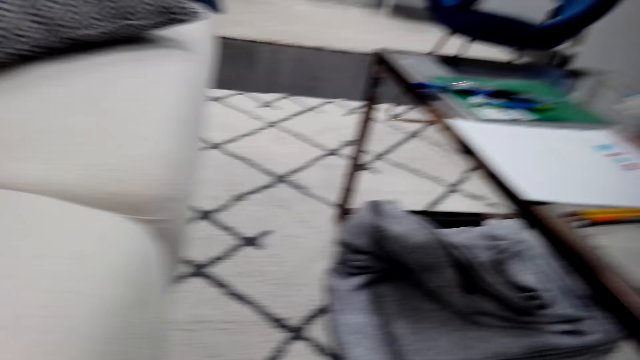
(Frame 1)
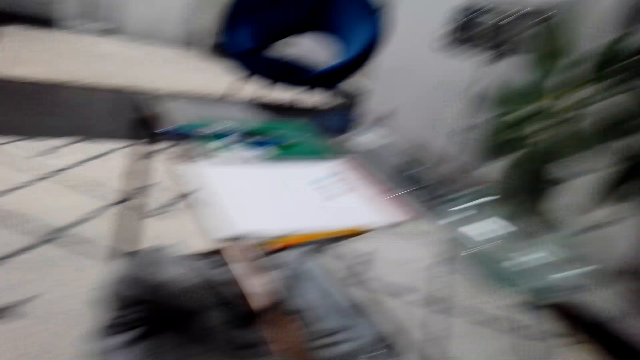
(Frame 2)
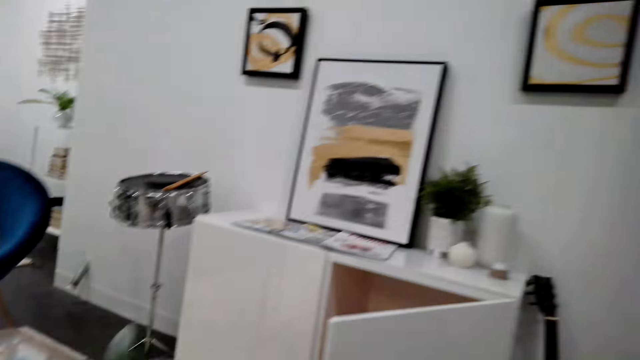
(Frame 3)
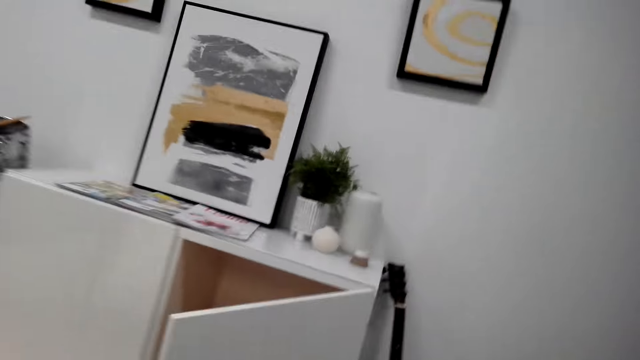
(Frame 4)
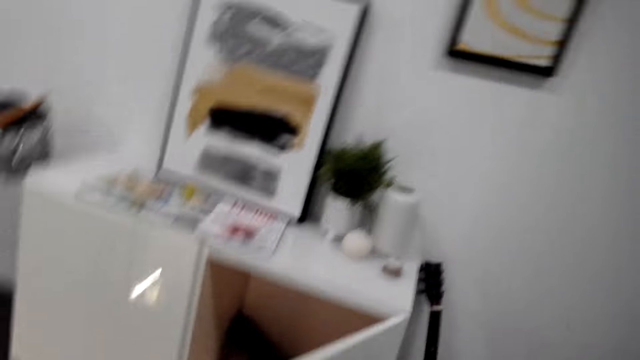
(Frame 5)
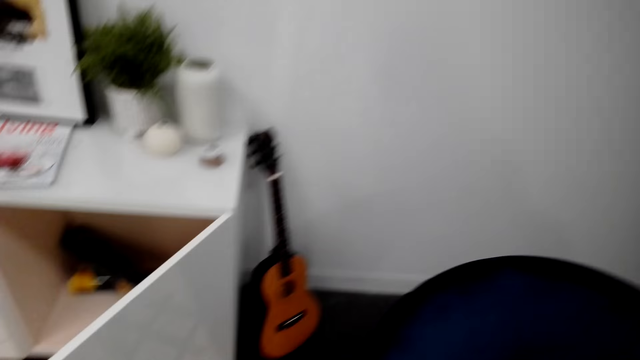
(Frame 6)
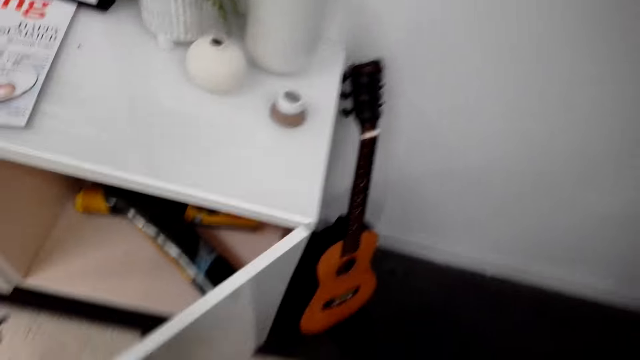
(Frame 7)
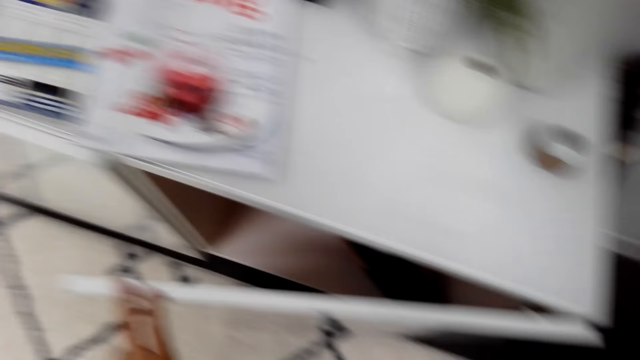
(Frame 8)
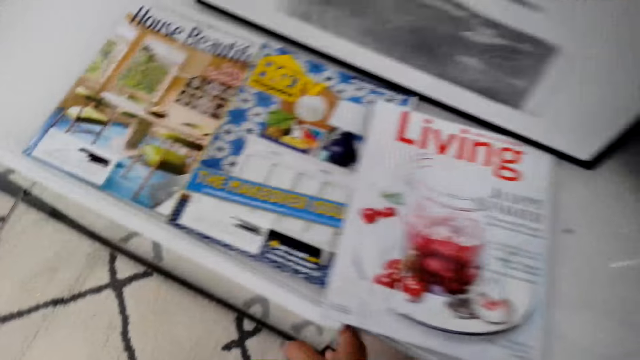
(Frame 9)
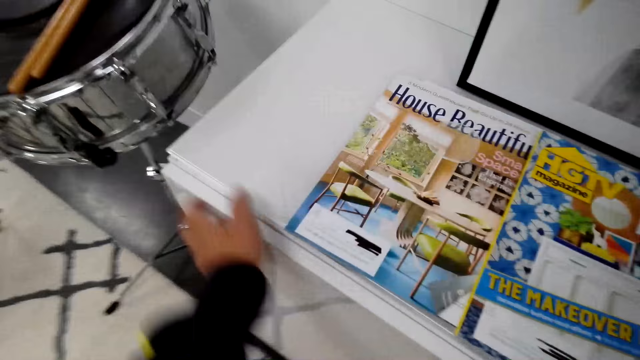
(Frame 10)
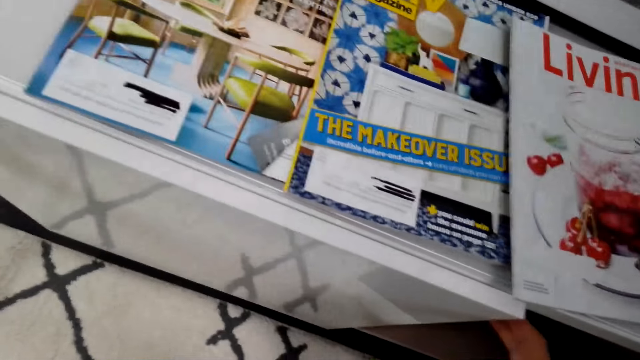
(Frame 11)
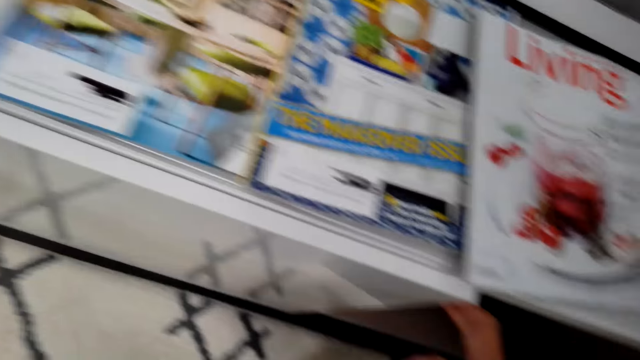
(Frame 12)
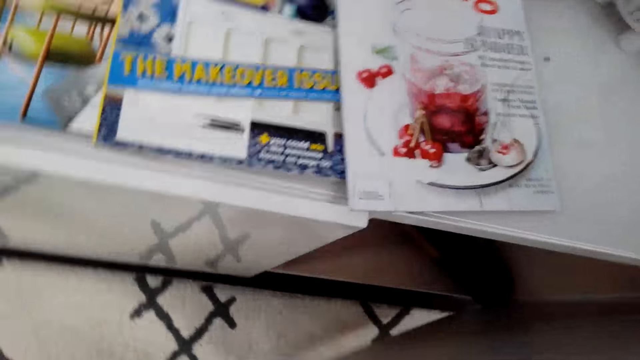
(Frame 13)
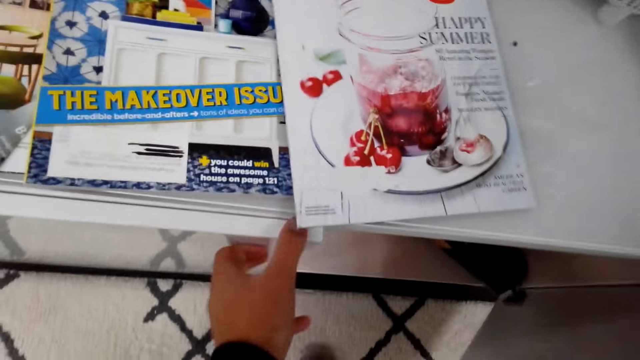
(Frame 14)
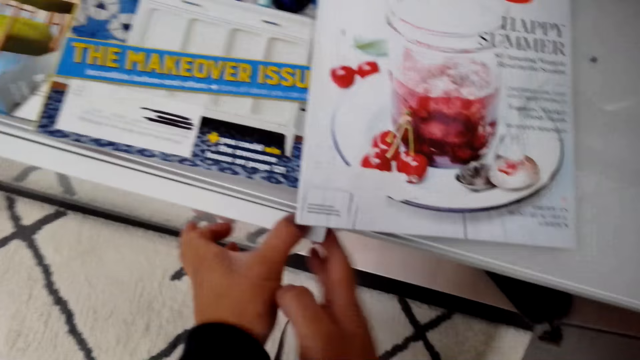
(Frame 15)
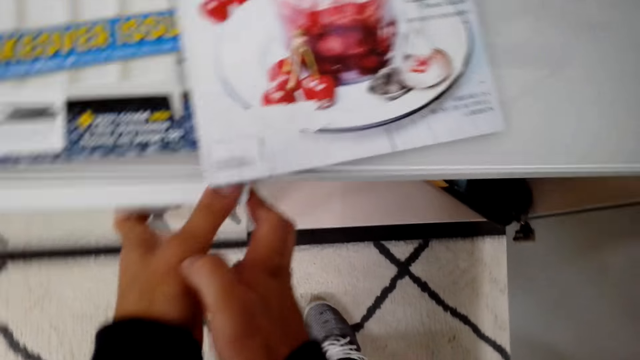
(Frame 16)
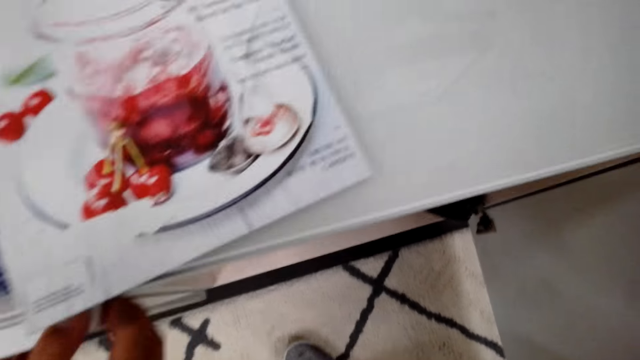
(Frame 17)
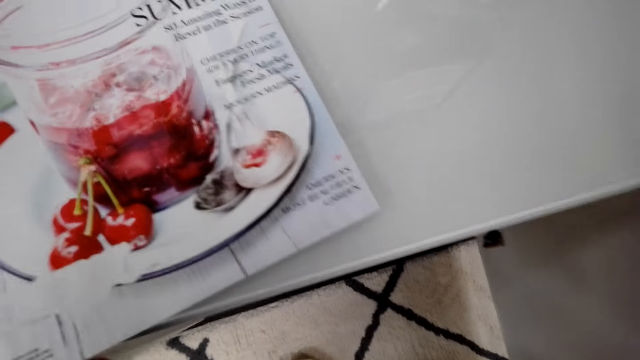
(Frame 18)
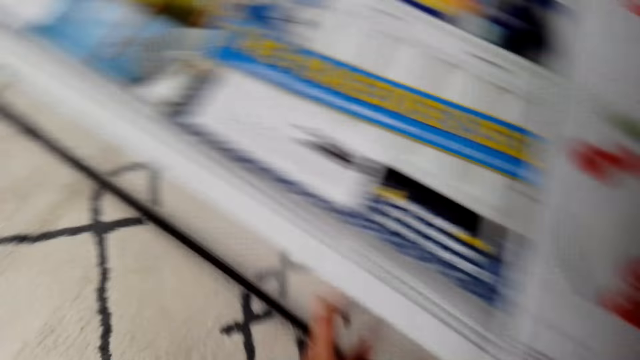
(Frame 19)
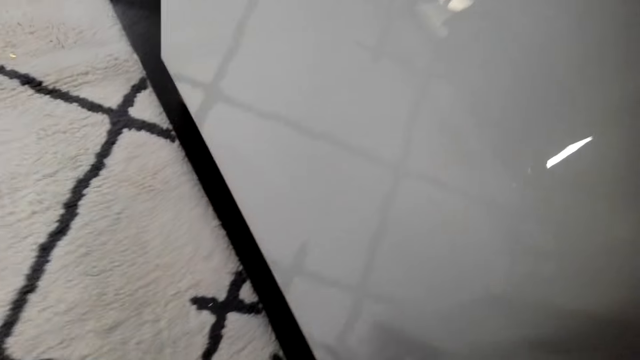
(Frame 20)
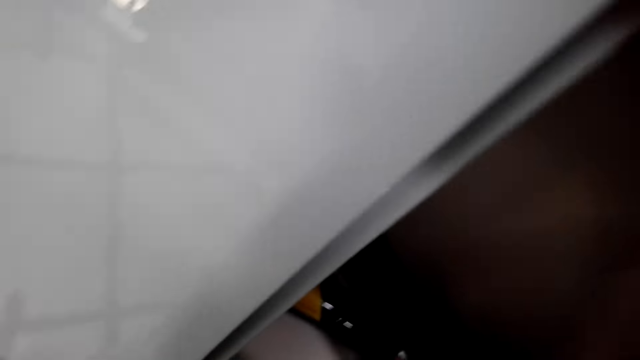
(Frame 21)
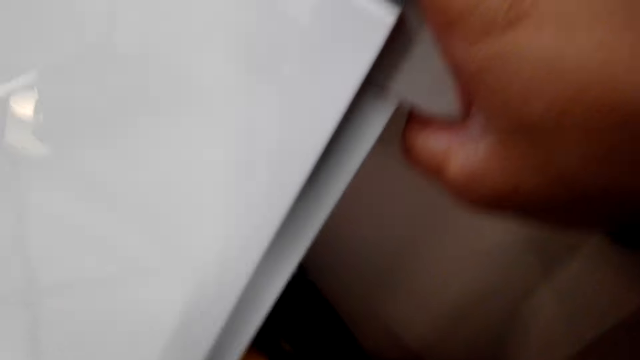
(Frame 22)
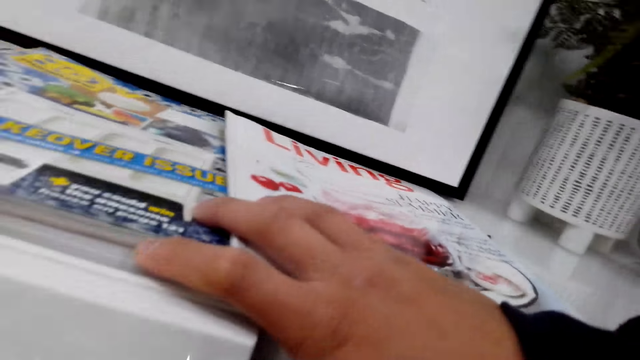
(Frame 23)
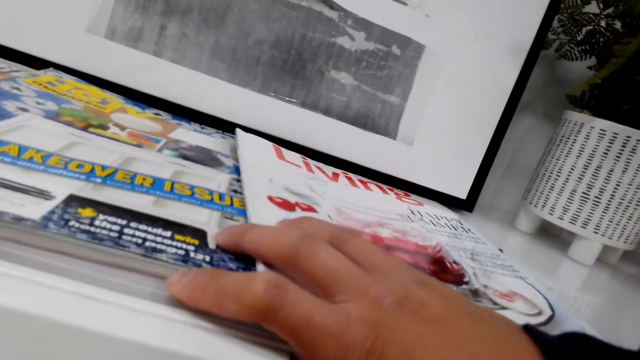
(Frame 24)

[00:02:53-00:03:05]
The camera wearer tries to open the stand drawer while talking to someone.

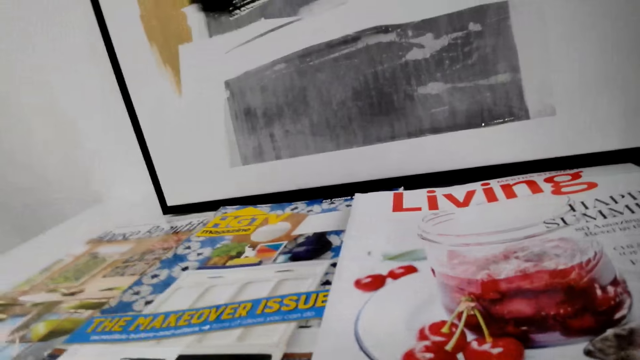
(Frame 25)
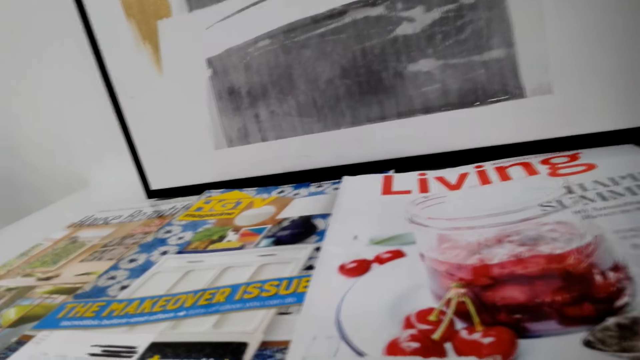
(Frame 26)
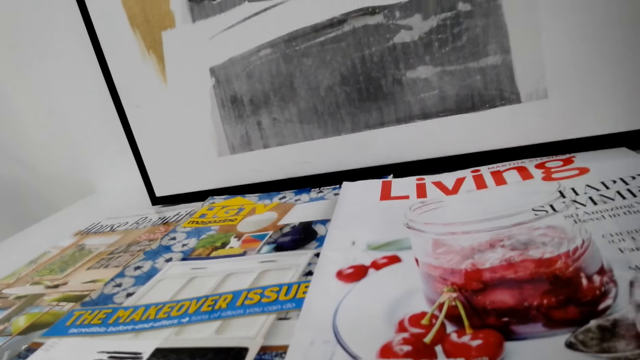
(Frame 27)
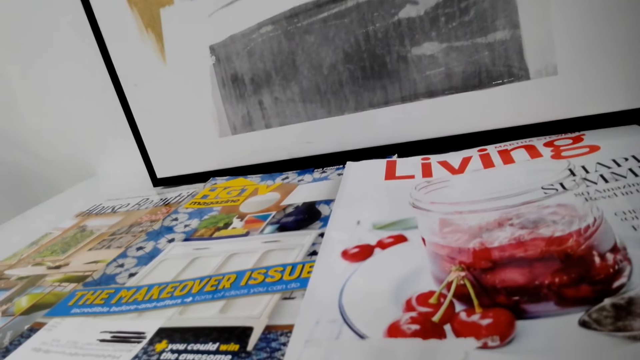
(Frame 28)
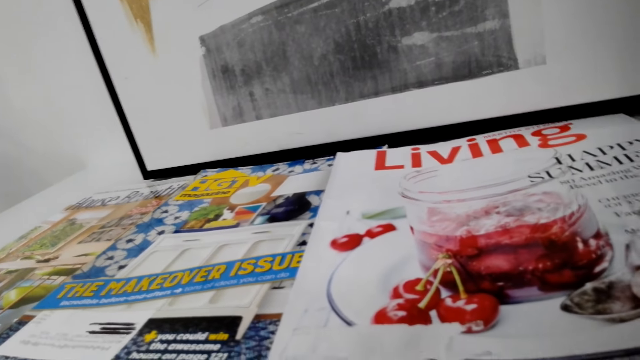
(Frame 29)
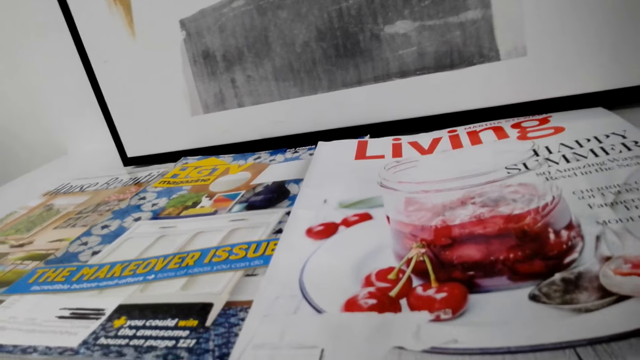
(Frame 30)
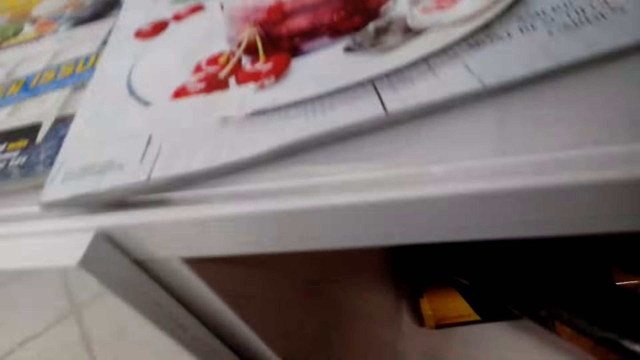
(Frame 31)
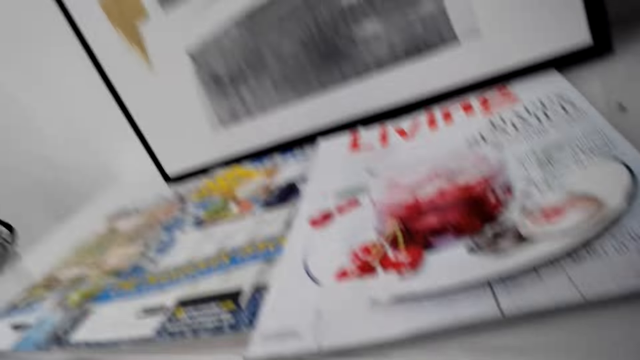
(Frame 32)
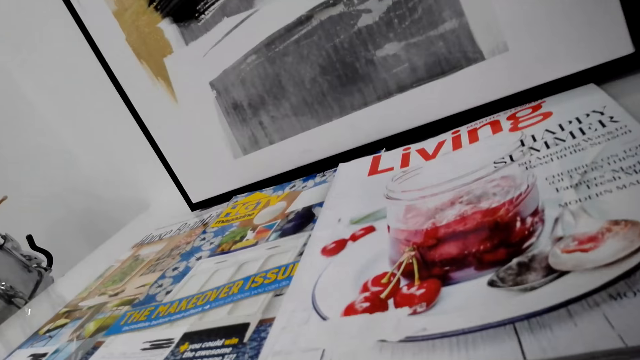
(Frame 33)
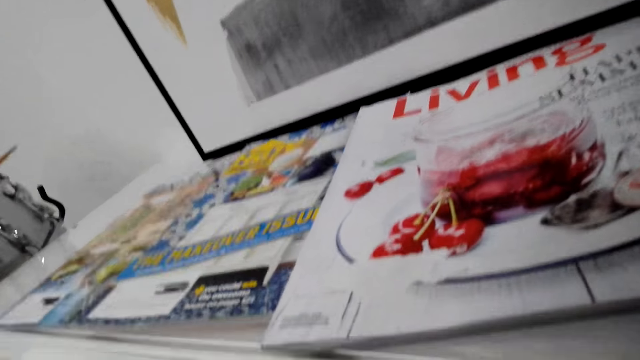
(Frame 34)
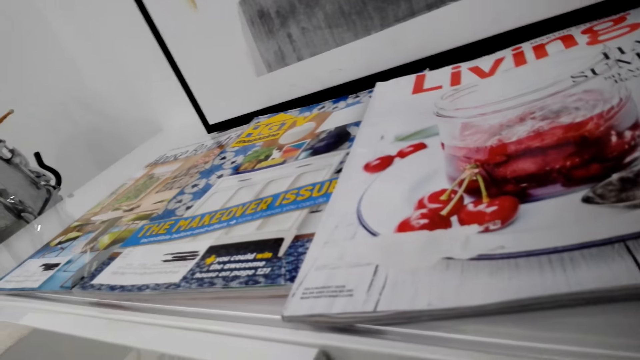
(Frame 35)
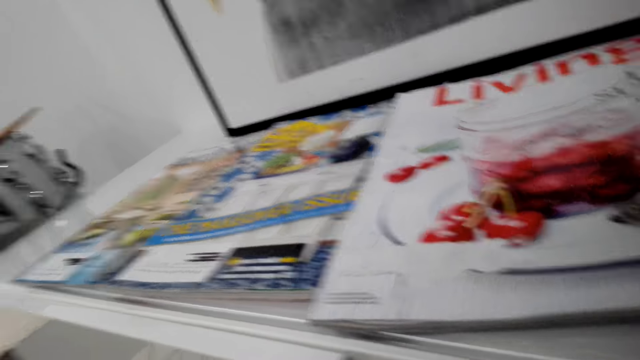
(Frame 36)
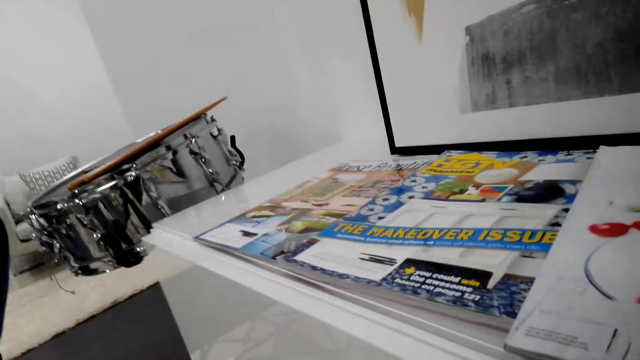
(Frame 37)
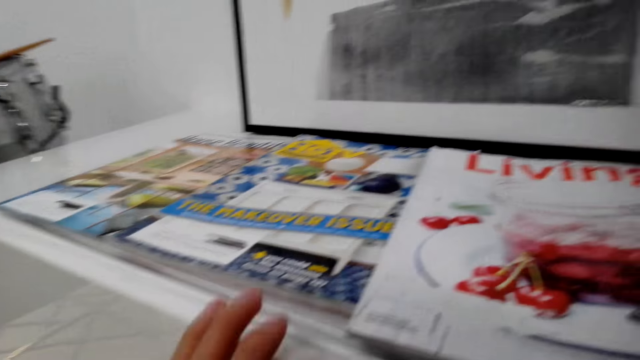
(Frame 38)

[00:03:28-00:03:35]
The camera wearer bends near the table.

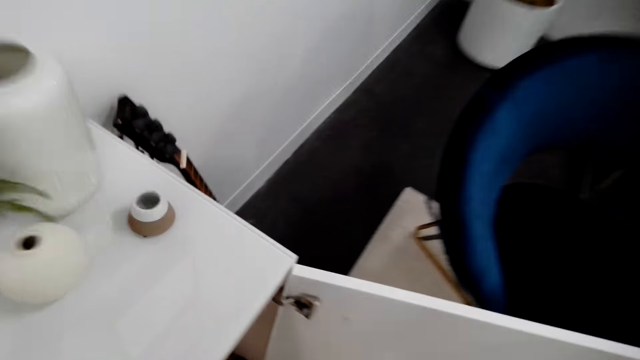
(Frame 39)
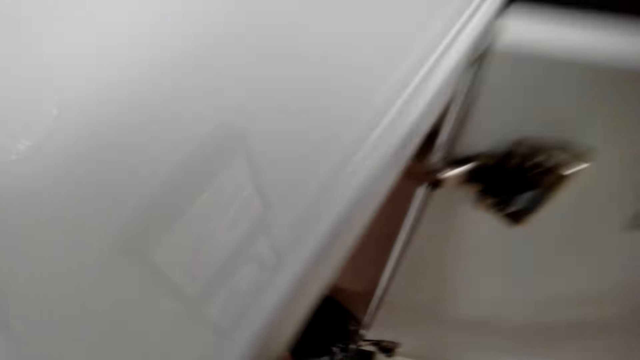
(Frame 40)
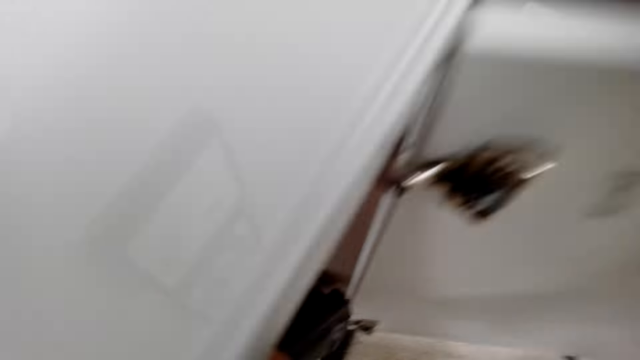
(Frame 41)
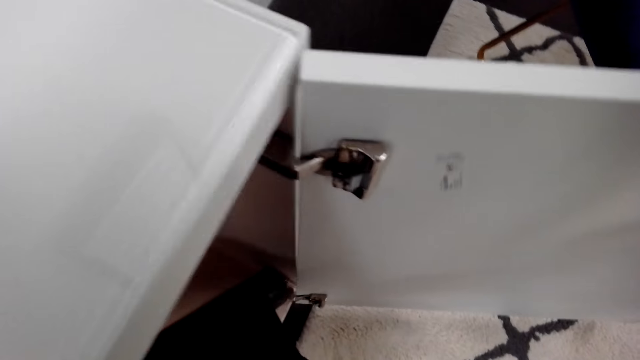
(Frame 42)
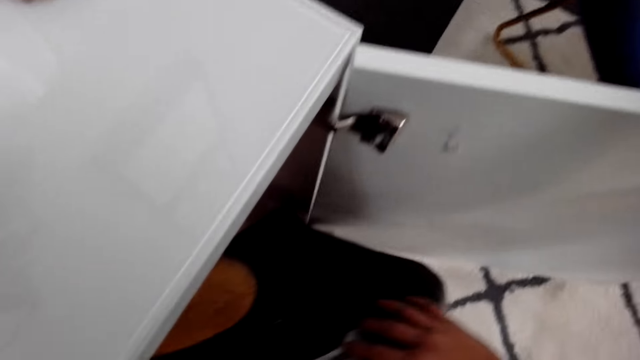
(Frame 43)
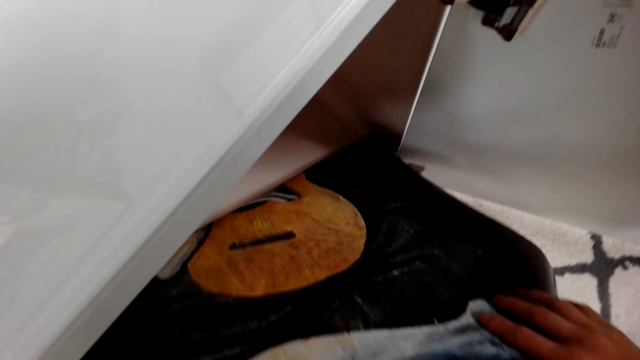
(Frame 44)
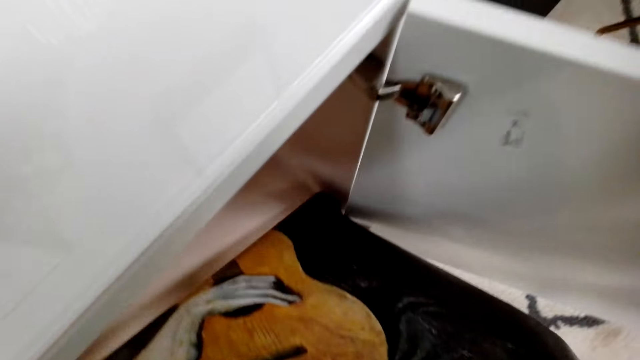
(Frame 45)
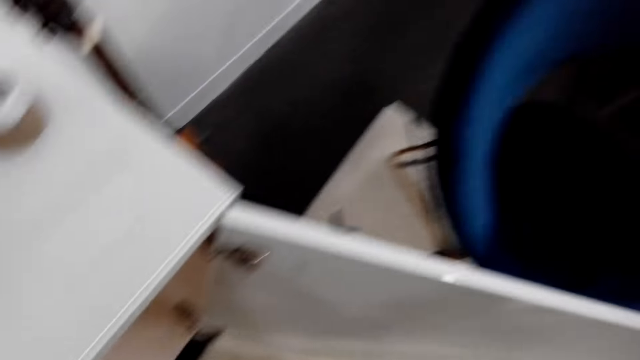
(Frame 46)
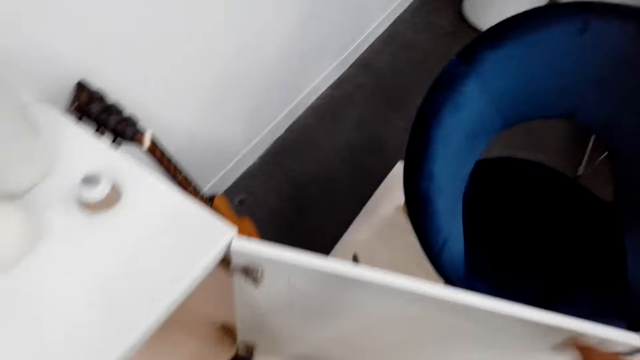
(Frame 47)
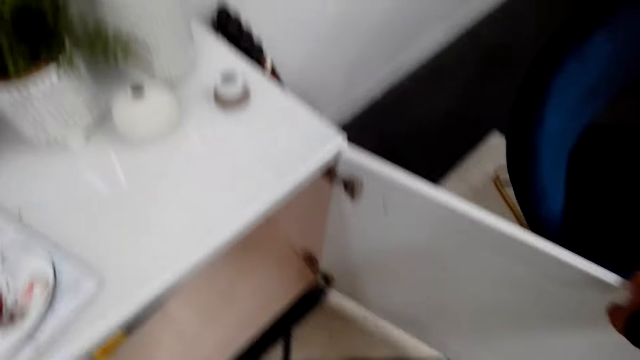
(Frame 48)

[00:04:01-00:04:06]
The camera wearer removes a wall deco in the stand.
